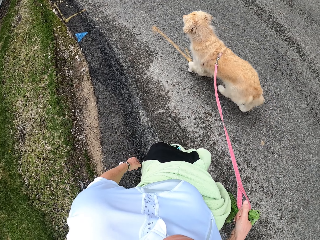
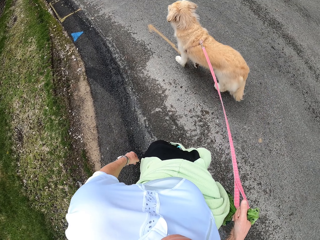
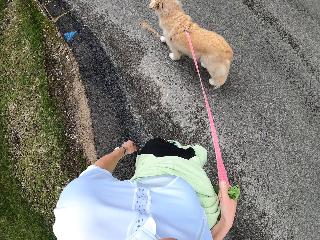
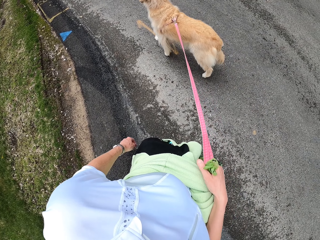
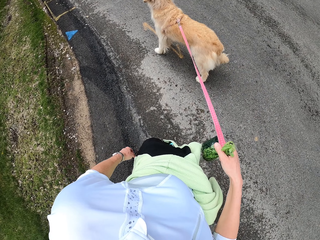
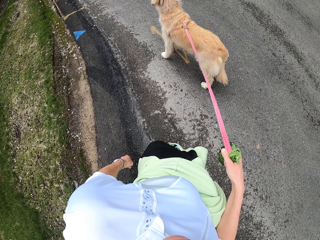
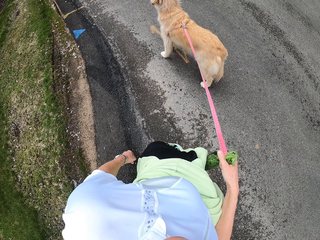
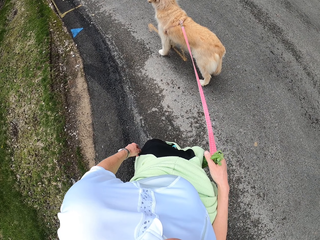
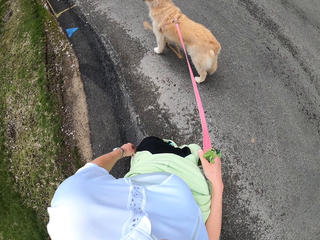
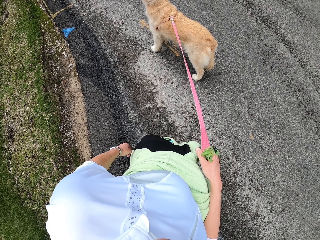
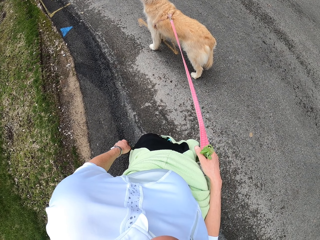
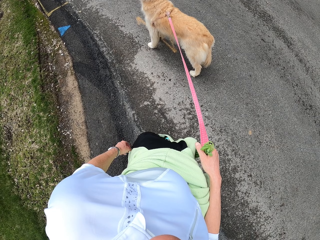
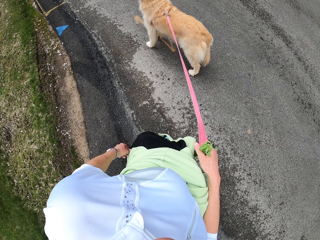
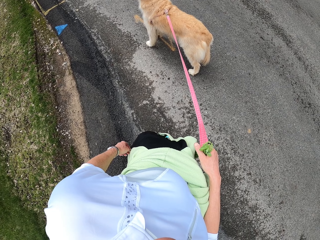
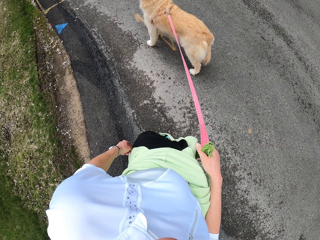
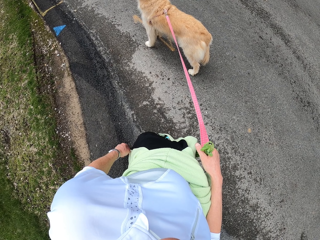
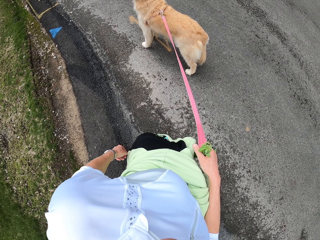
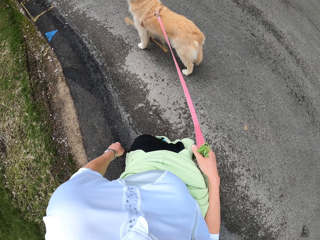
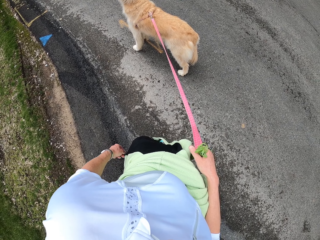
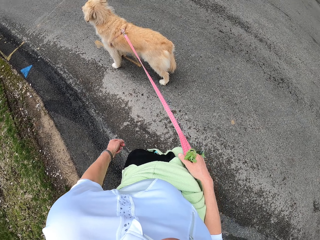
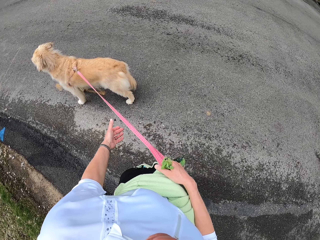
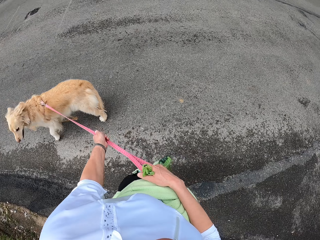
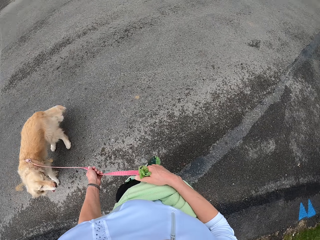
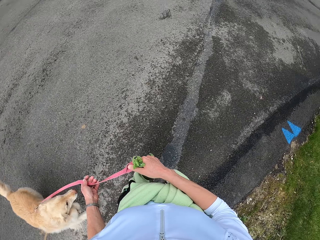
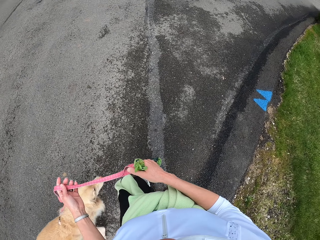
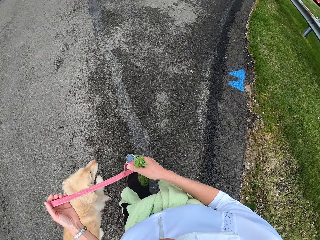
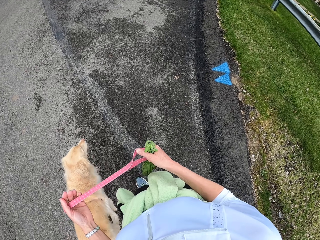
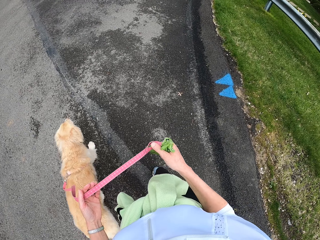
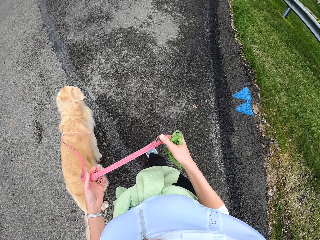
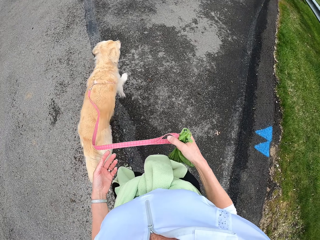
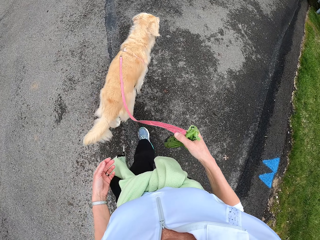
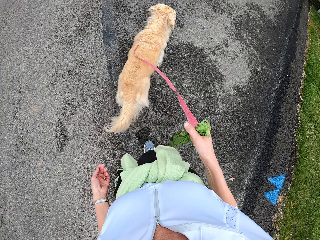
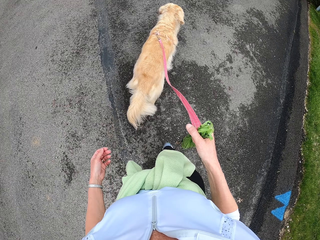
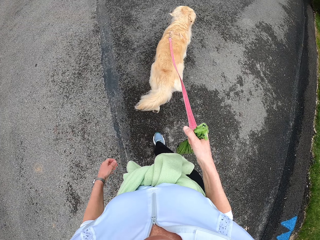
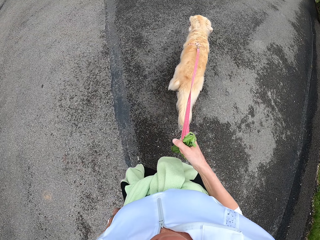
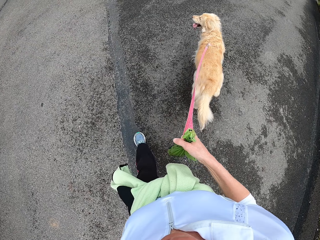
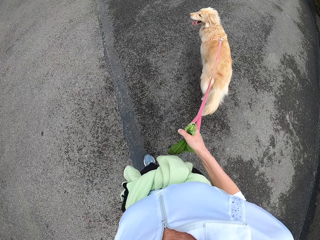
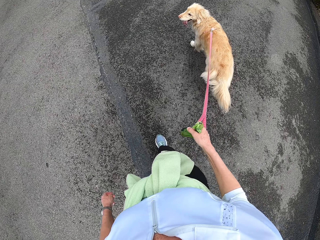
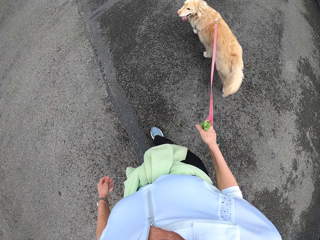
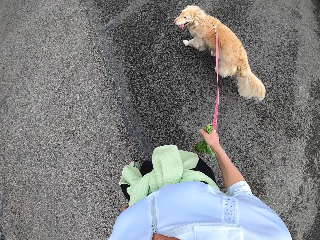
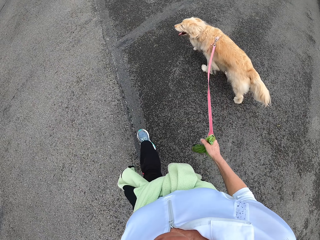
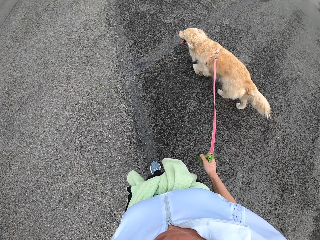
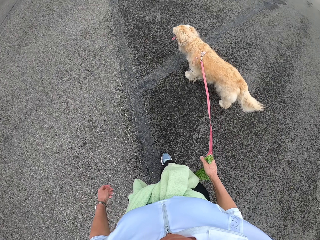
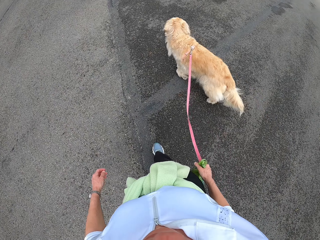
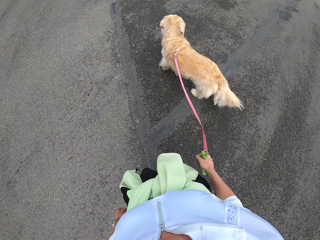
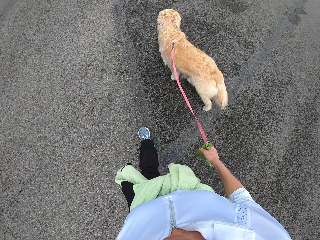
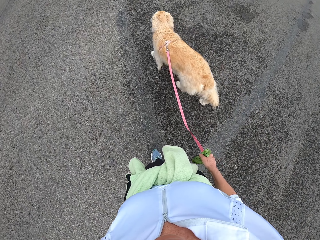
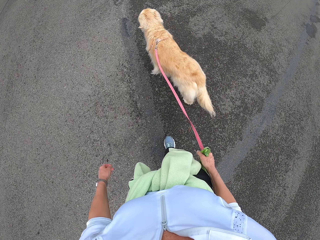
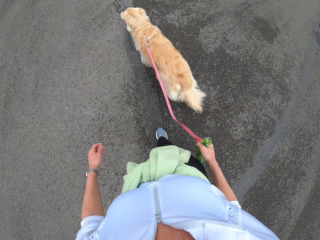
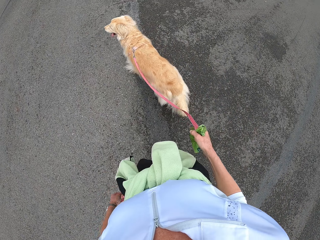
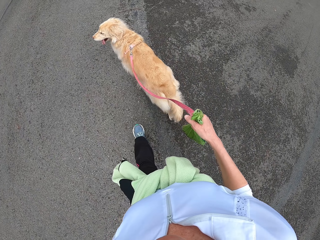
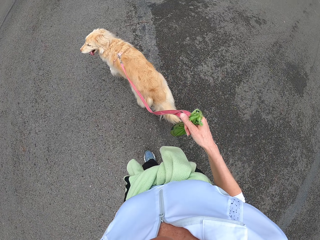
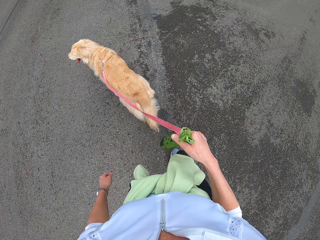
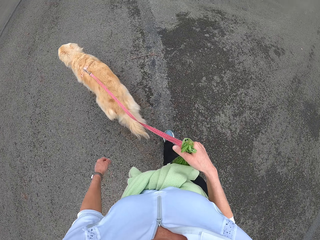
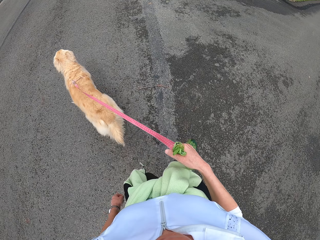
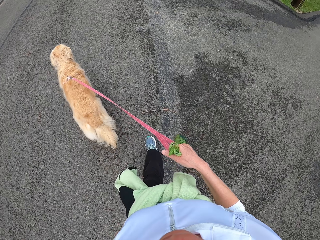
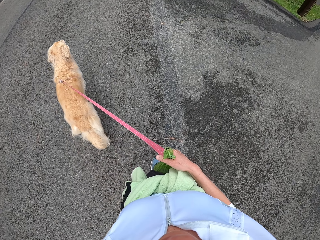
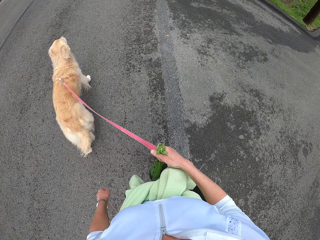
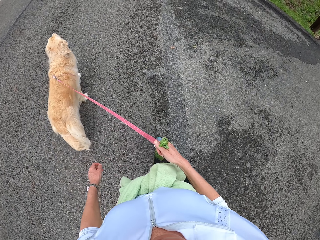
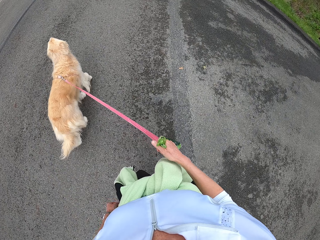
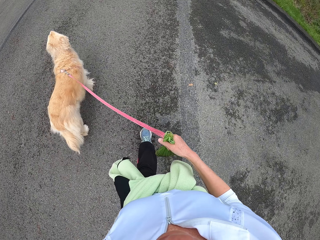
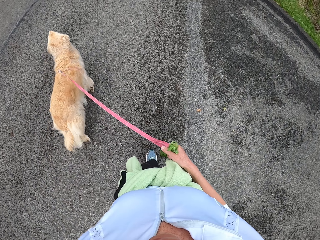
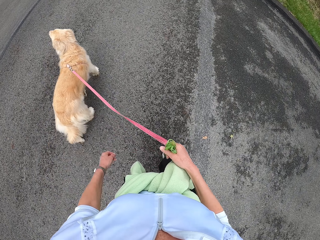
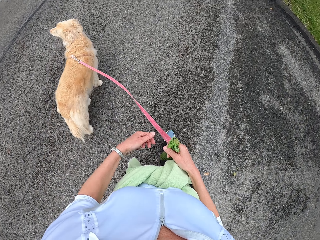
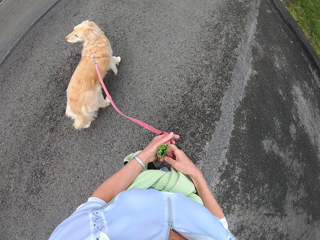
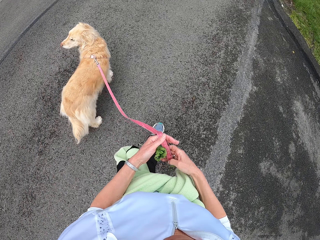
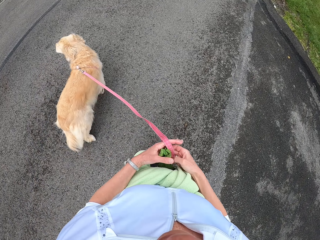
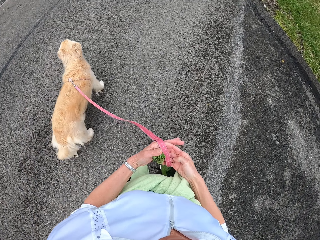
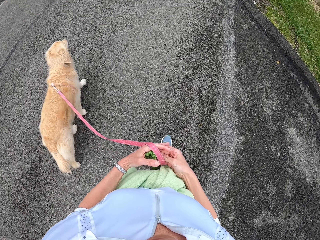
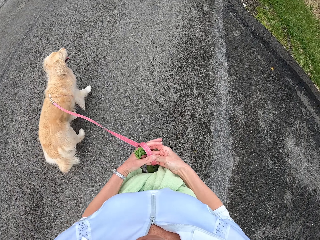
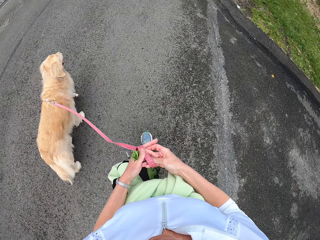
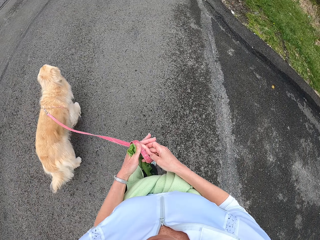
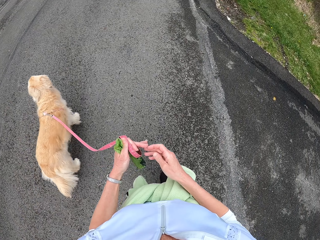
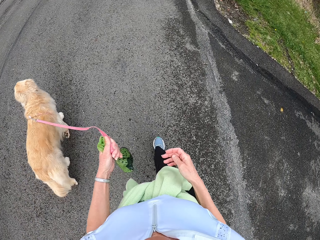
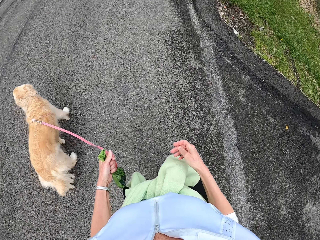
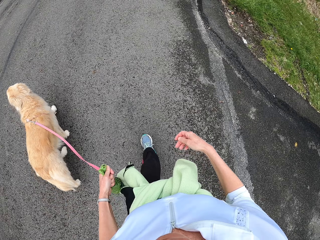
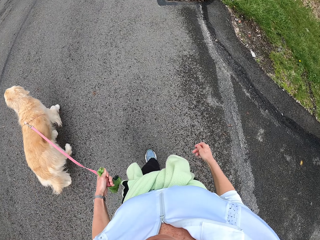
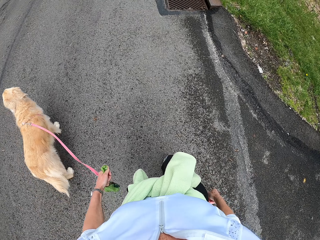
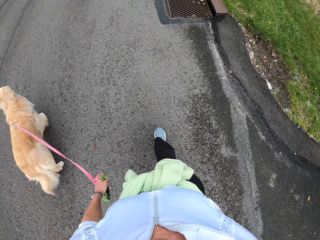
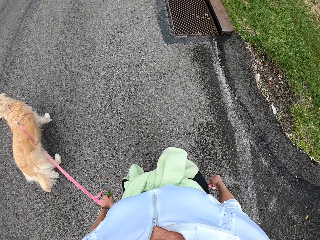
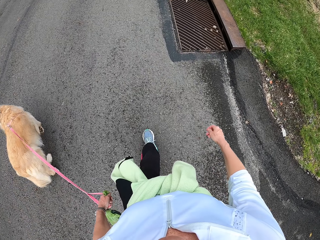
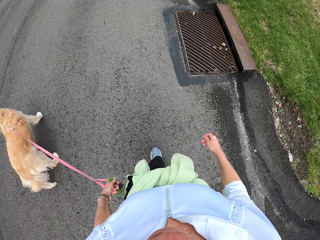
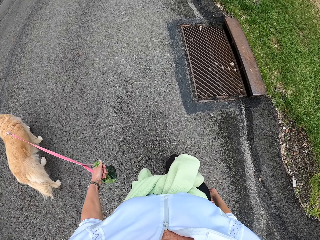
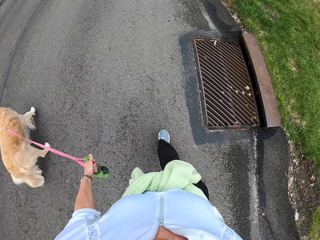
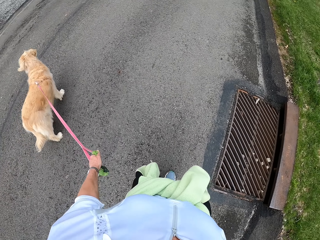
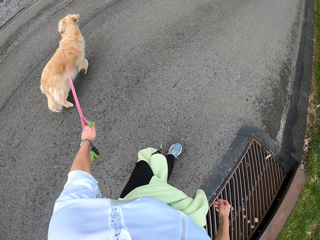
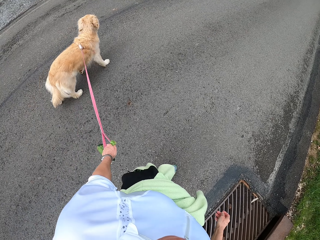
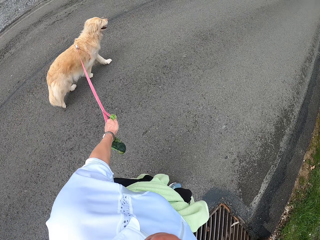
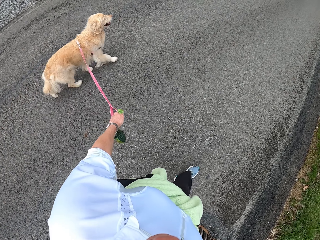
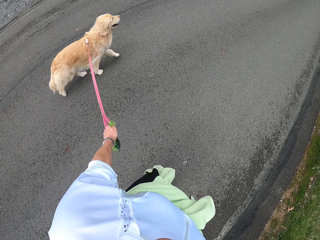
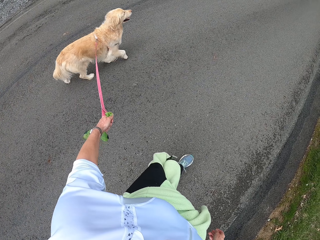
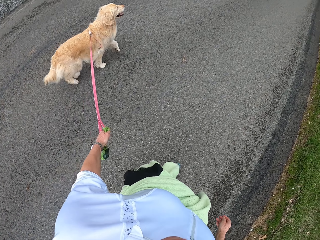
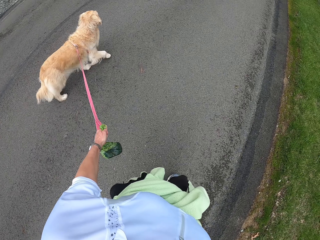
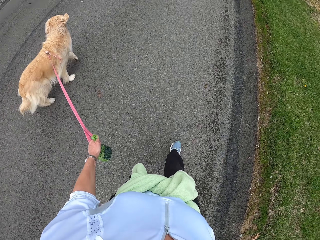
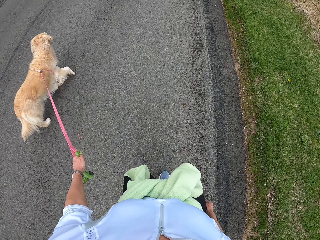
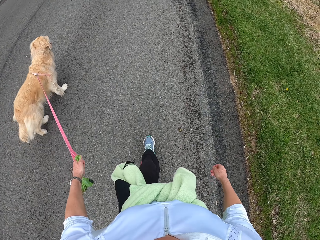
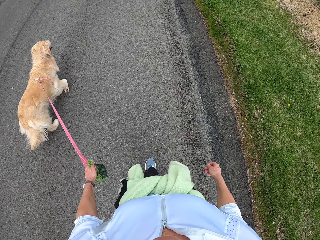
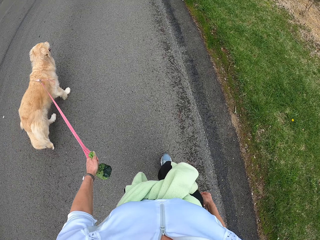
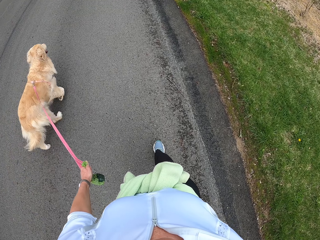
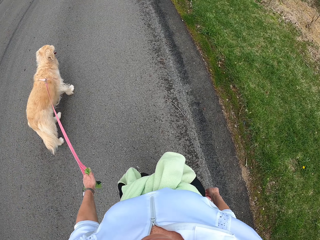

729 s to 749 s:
The camera wearer stops walking. She looks at the dog. She holds the leash by her left hand. She touches the dog leash. She walks on the road with the dog. She holds the dog leash and polythene bag by the left hand.

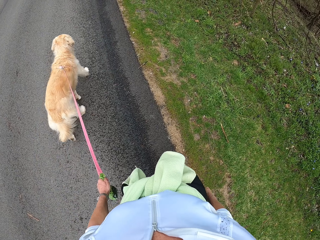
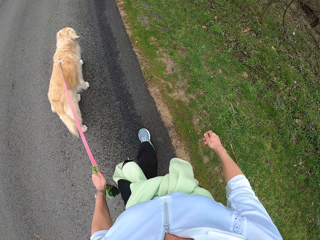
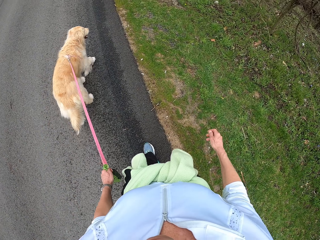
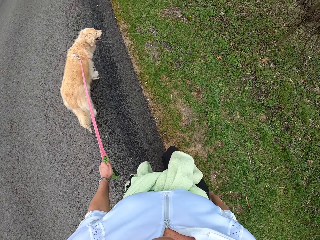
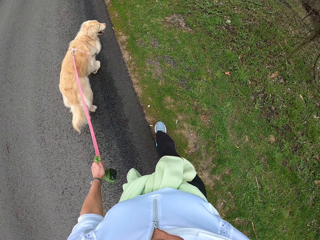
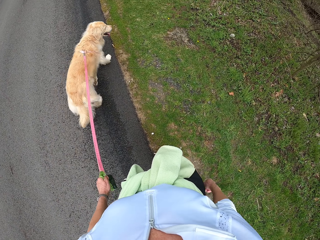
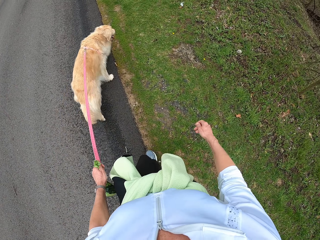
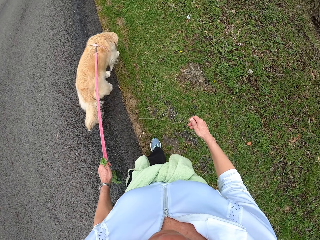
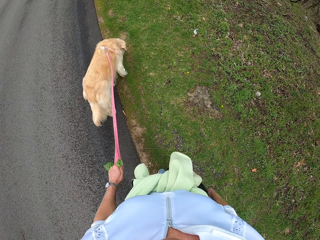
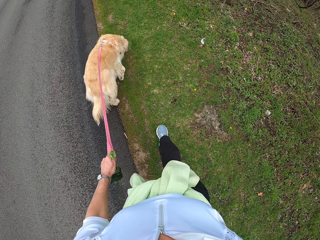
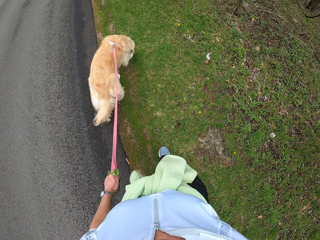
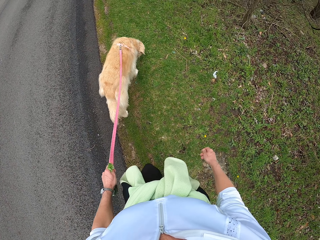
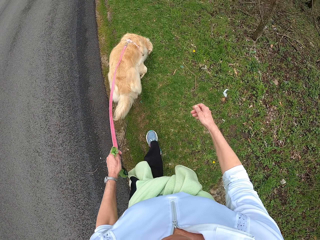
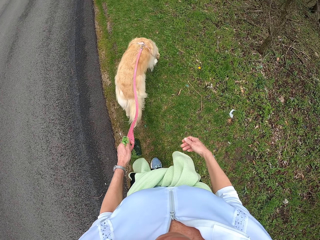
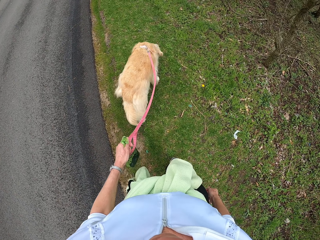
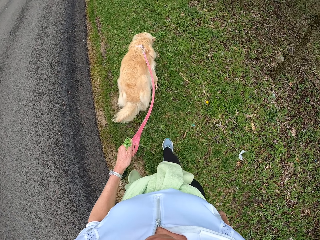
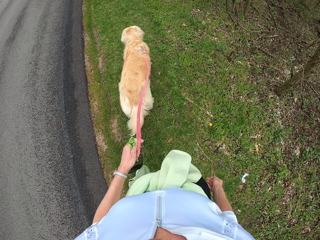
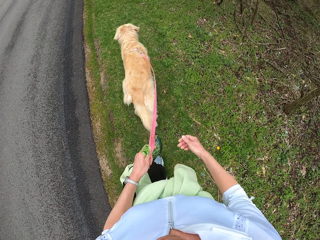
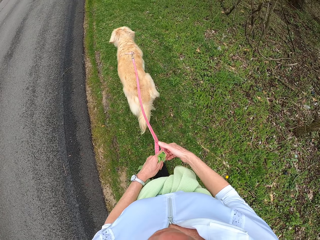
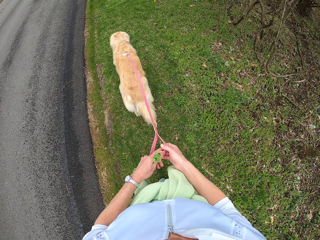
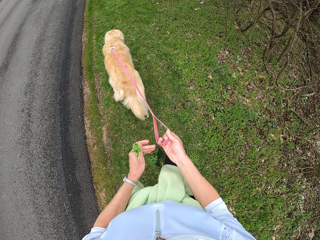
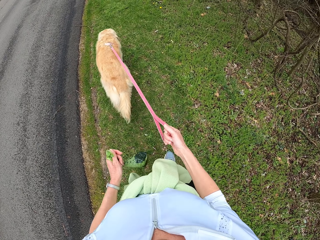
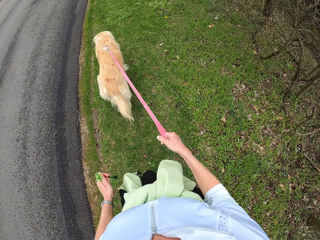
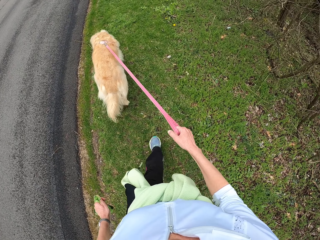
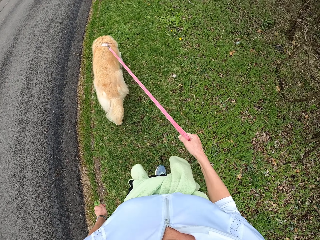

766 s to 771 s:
The camera wearer walks on the grass with the dog. She holds the dog leash by her right hand.
